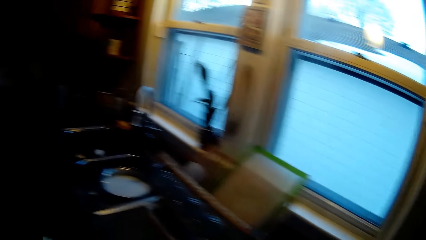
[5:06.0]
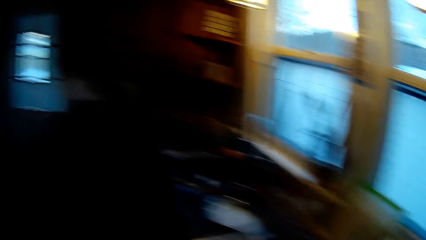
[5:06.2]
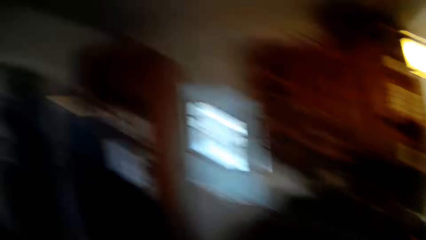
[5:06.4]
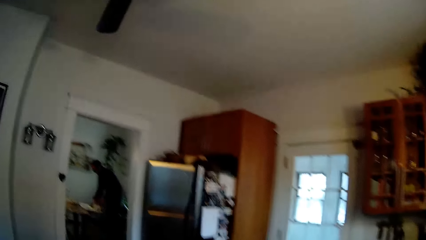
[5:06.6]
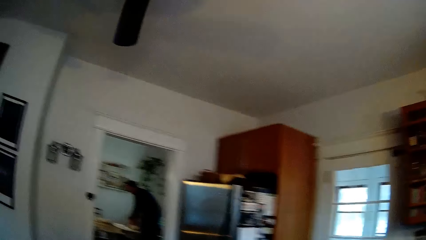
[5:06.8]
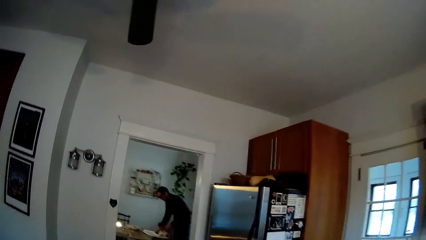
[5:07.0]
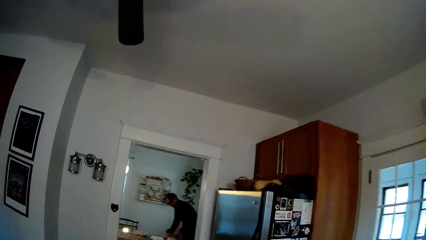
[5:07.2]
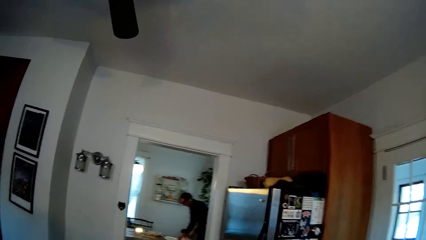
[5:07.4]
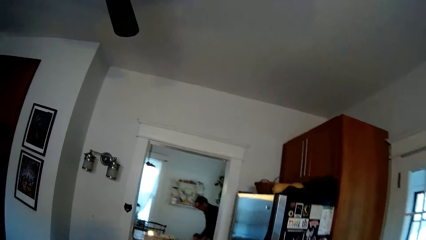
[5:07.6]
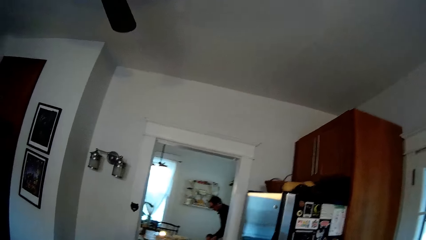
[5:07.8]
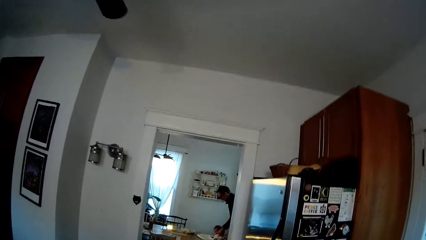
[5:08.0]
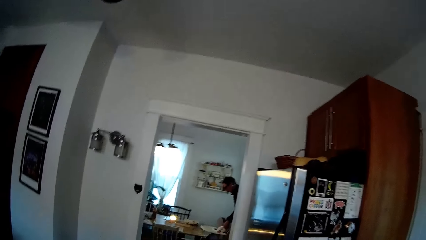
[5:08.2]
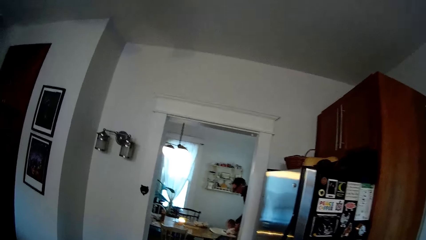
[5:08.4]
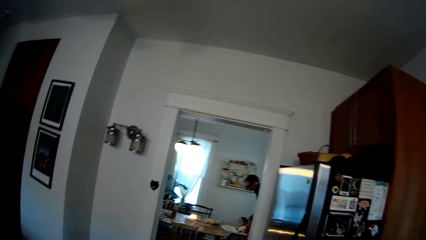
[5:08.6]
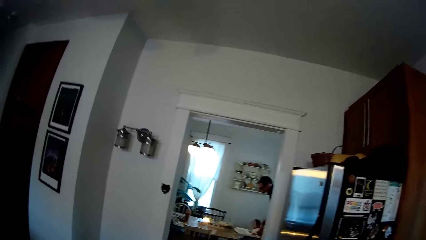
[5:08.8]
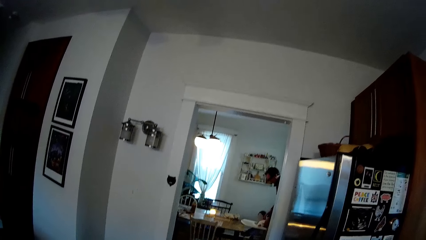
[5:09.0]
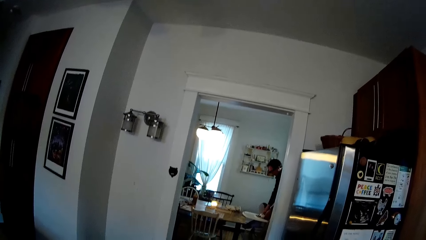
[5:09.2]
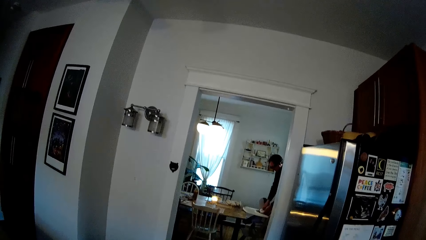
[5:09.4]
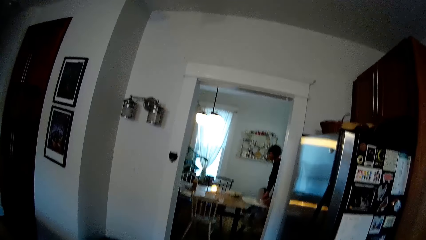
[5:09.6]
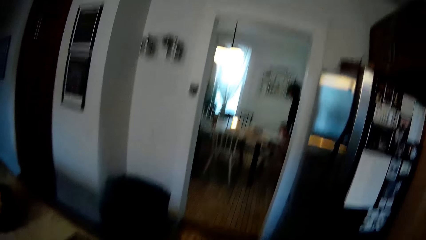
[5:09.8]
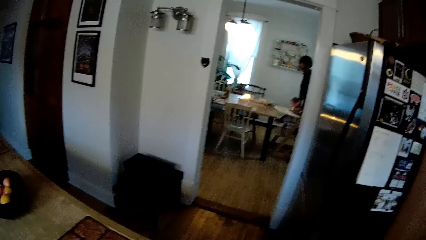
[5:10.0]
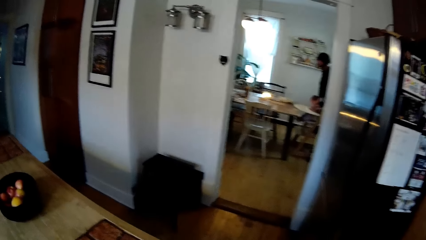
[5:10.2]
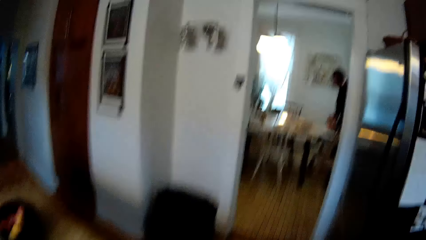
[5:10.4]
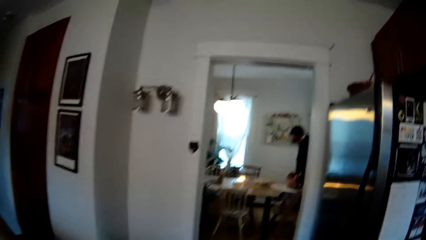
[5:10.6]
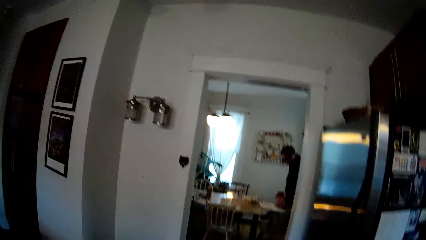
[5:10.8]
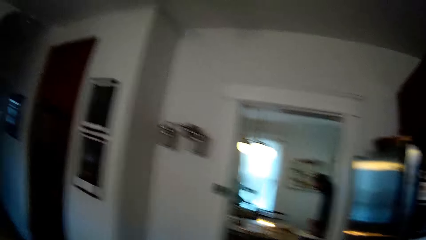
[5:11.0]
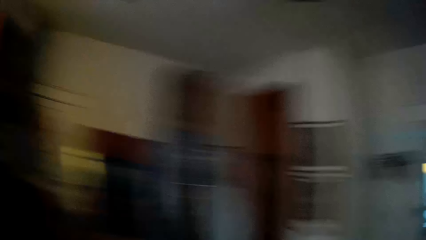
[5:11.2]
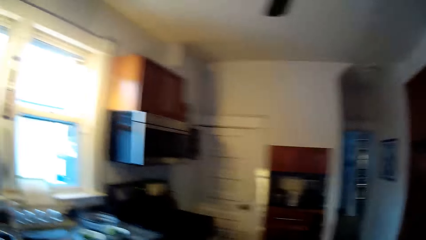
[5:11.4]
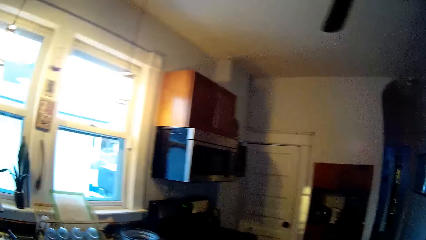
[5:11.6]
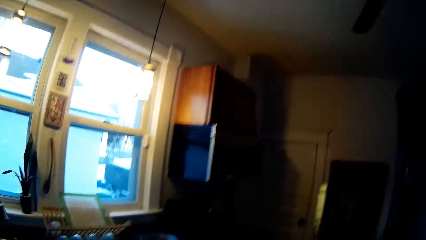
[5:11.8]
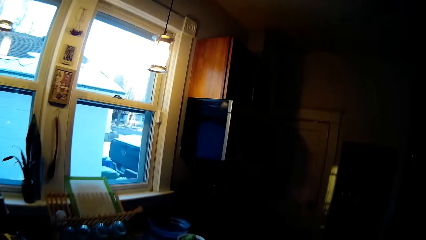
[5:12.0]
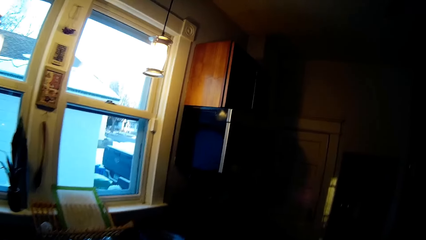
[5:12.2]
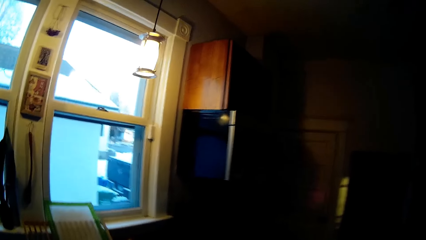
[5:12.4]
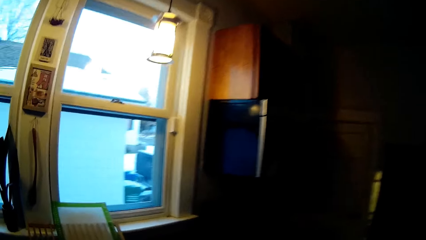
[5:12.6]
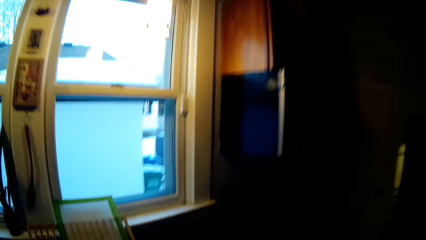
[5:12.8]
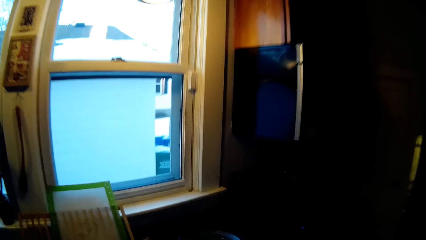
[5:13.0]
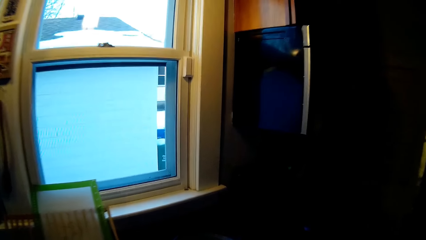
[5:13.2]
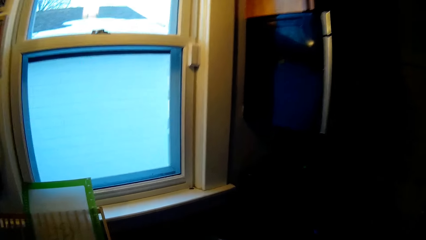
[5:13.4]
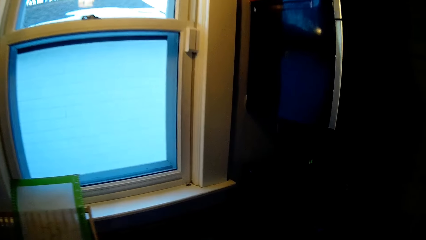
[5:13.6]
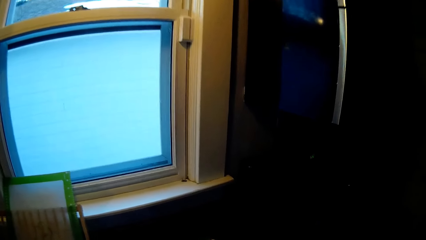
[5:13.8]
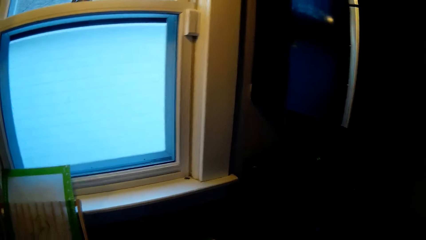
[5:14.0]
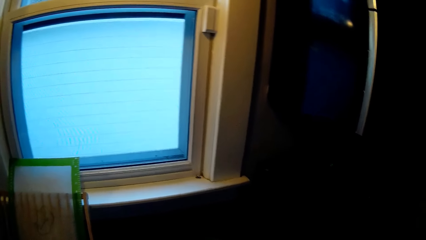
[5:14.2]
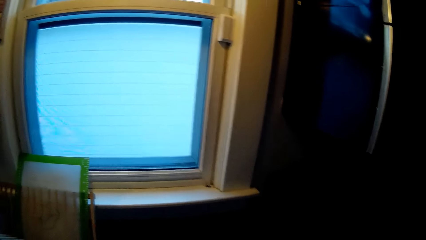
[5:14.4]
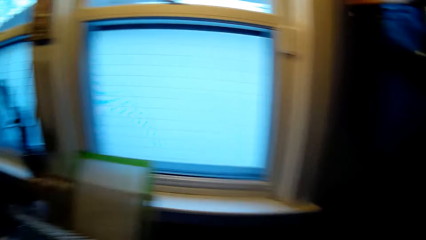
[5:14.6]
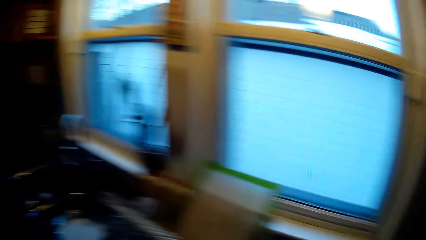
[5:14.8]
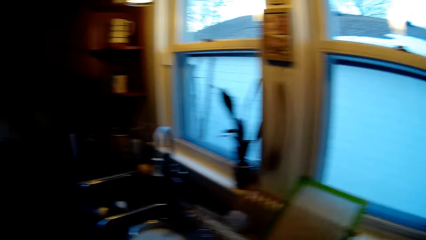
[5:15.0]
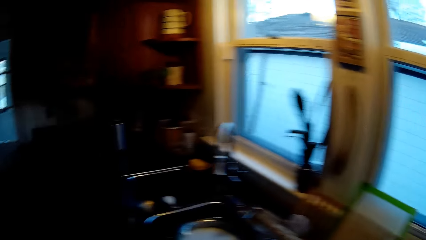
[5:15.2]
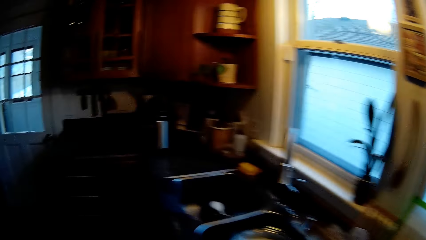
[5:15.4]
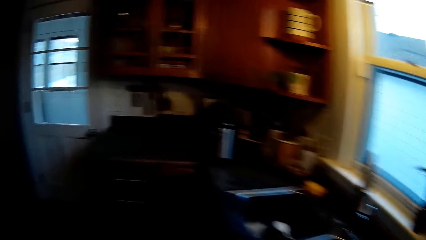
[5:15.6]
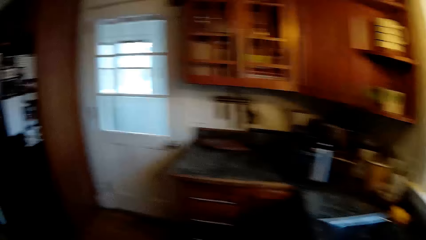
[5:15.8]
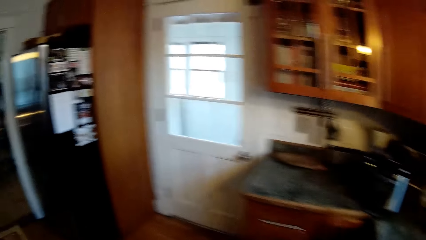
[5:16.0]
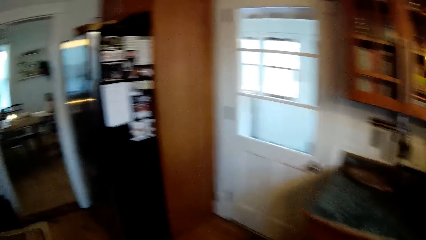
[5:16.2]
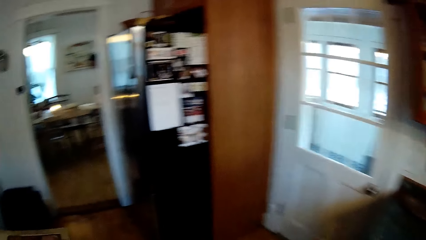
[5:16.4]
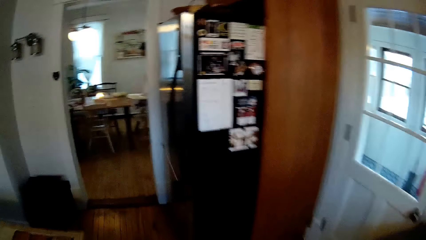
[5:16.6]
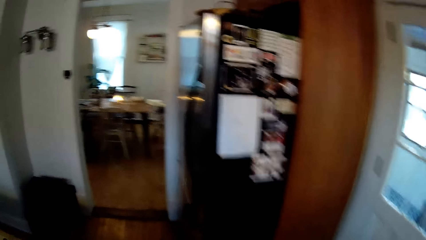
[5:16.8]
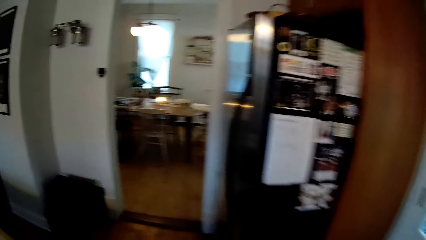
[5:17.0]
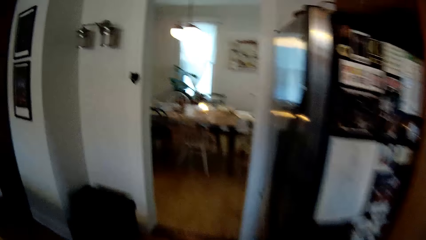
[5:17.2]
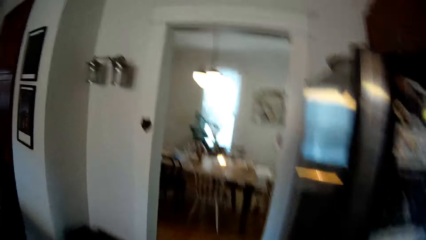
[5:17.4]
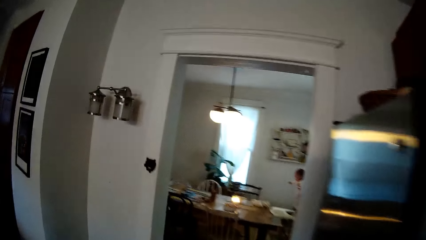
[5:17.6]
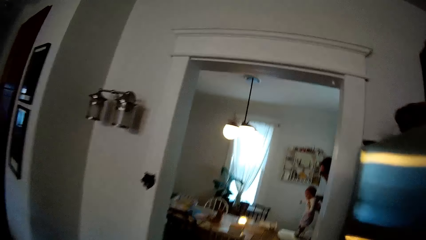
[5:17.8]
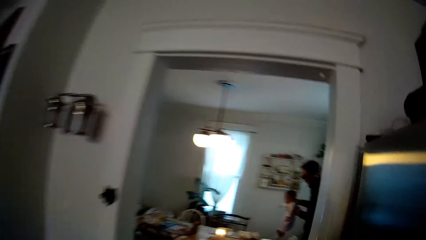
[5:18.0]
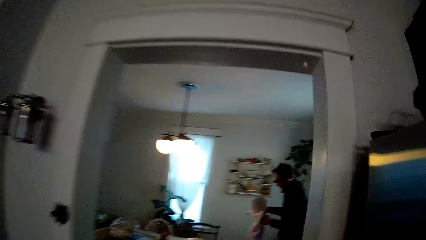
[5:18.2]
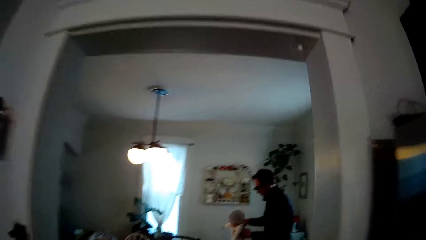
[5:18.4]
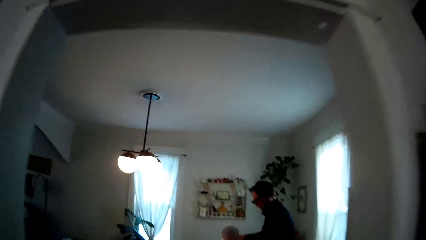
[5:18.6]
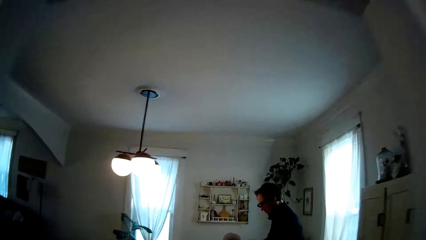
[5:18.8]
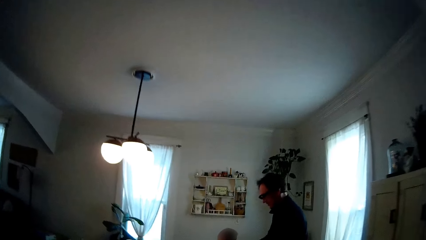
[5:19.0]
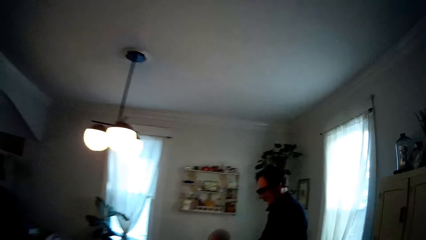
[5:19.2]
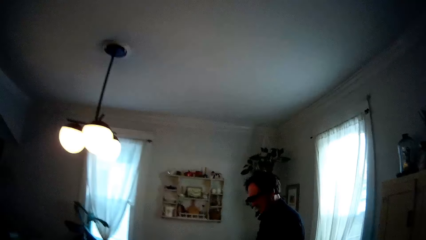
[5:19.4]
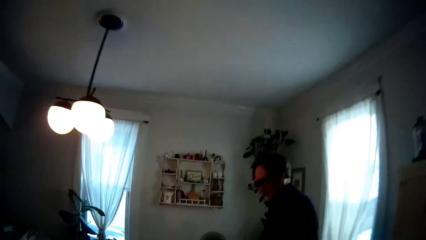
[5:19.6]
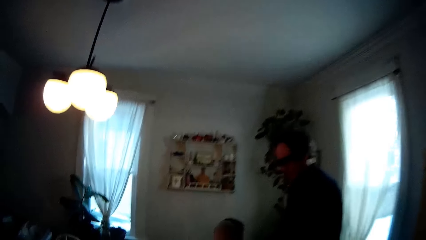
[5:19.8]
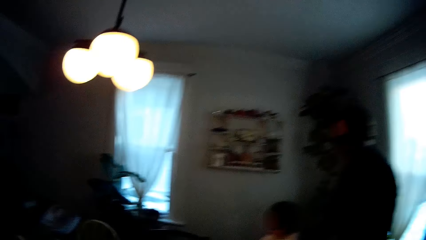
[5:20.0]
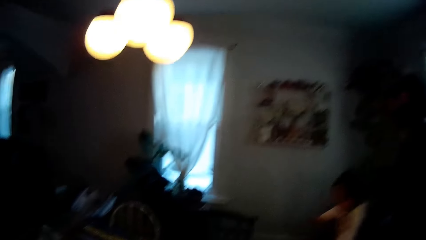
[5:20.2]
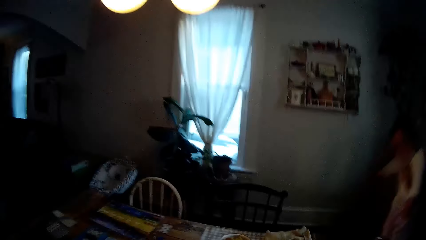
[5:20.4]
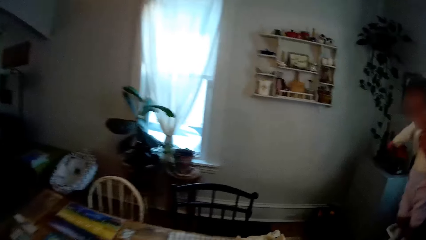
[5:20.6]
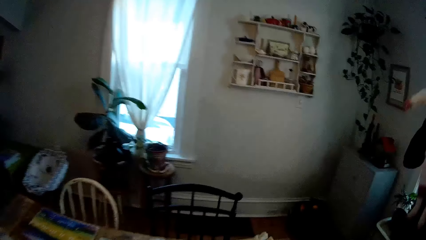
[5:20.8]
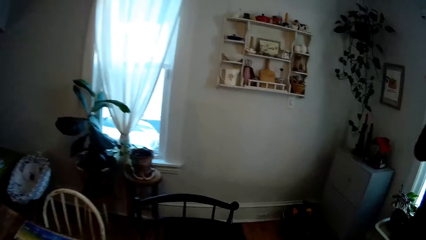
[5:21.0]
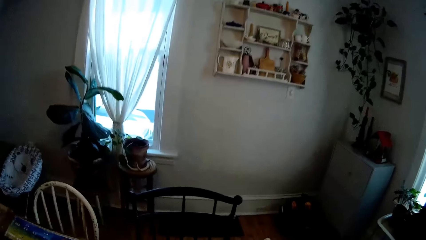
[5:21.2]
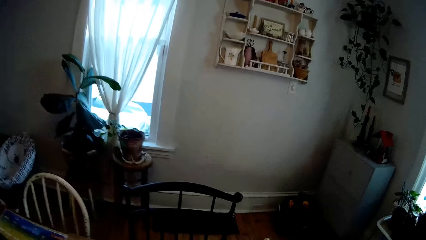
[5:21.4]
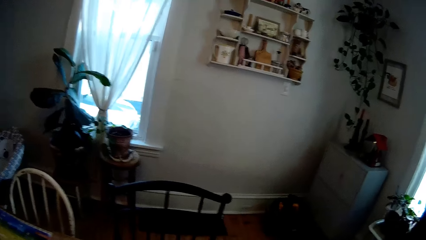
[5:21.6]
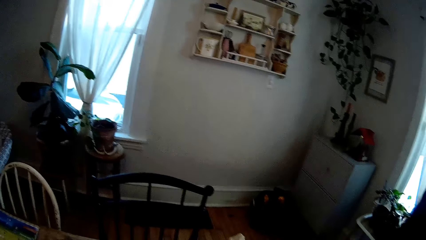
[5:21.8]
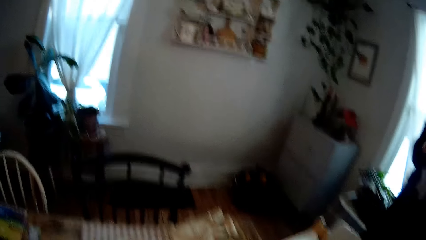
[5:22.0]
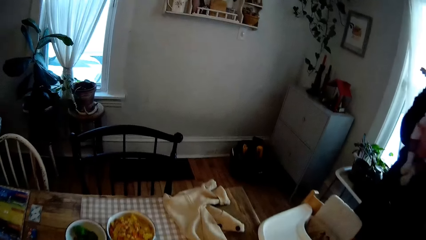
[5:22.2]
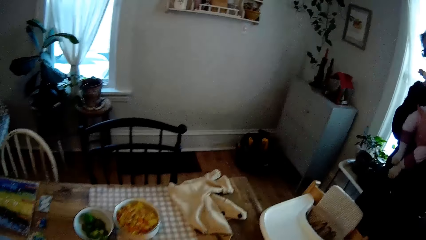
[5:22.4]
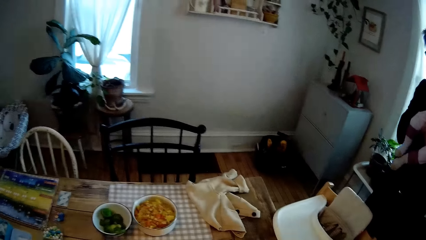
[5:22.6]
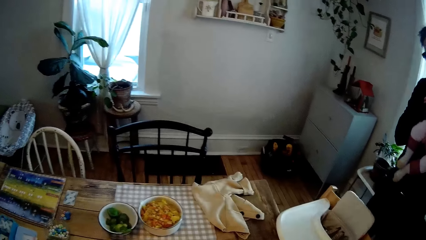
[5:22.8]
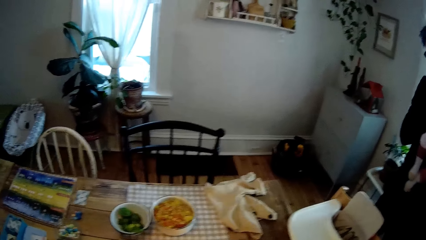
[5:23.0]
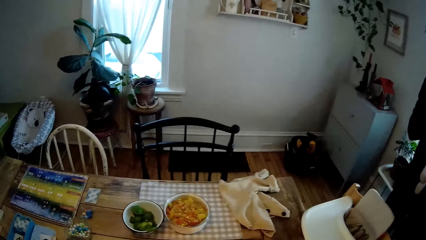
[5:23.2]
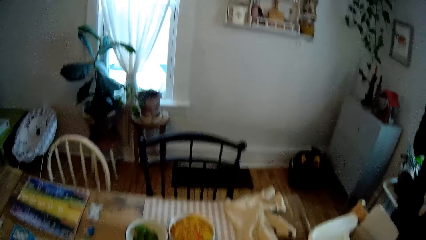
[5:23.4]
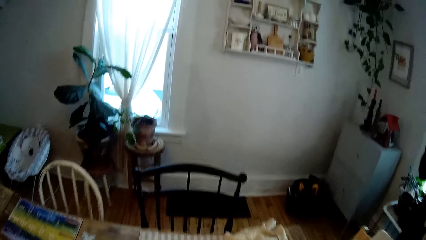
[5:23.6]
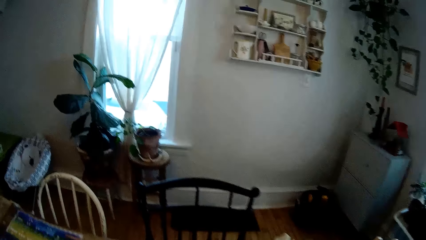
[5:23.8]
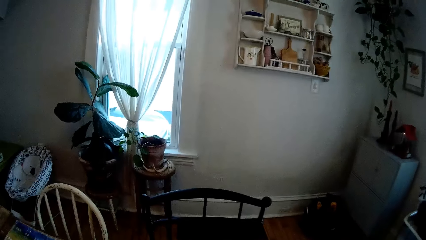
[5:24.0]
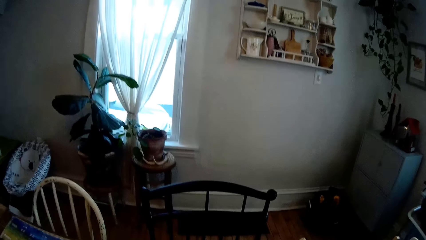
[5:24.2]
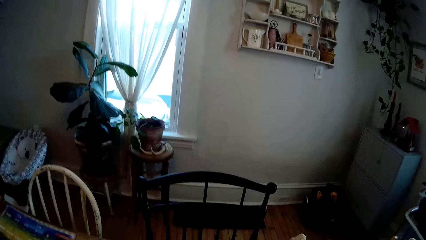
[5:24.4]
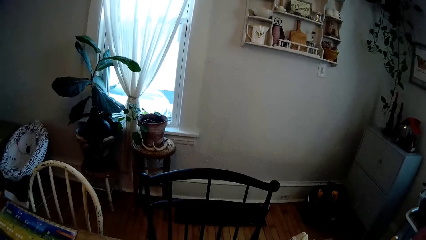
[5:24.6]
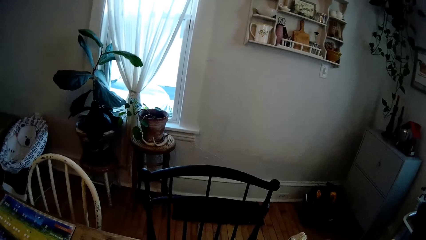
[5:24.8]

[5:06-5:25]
The camera wearer turns around the sink. They walk into the dining room from the kitchen. They place food on the table.
